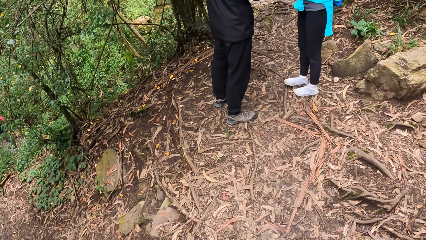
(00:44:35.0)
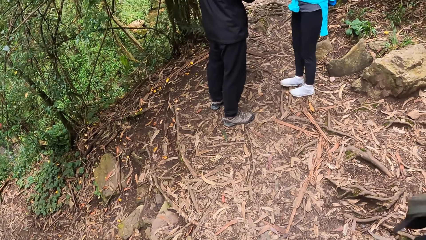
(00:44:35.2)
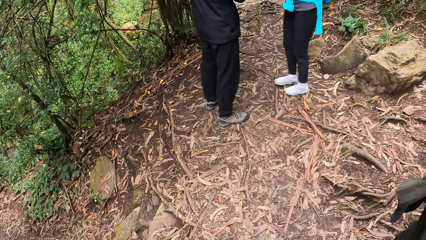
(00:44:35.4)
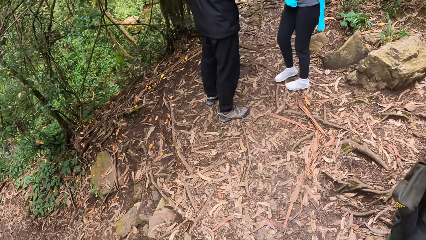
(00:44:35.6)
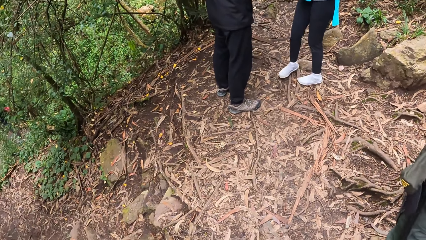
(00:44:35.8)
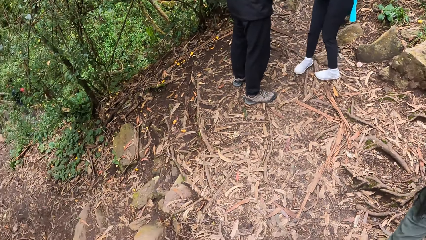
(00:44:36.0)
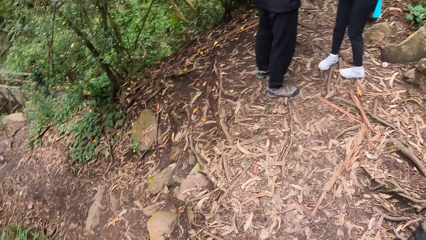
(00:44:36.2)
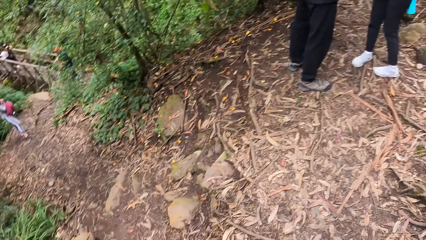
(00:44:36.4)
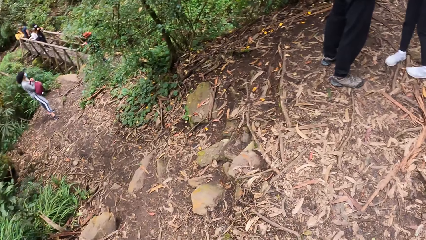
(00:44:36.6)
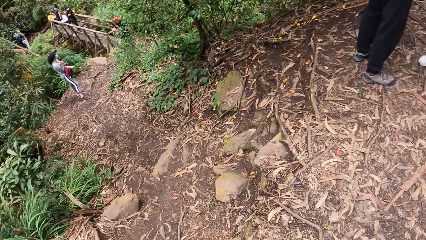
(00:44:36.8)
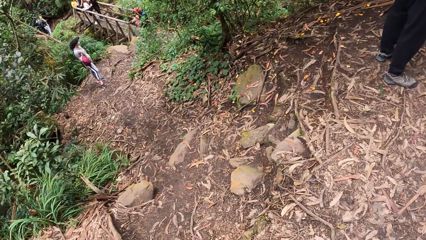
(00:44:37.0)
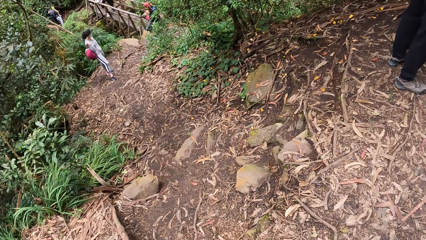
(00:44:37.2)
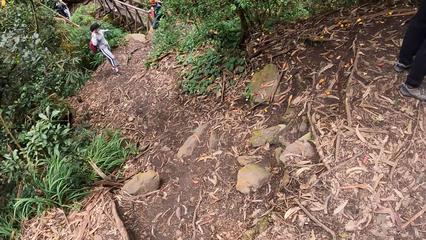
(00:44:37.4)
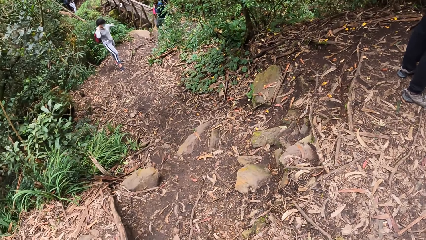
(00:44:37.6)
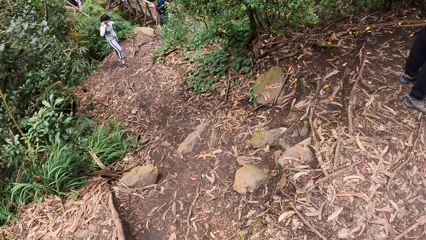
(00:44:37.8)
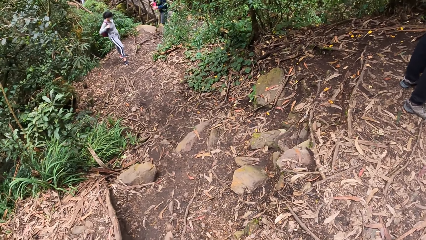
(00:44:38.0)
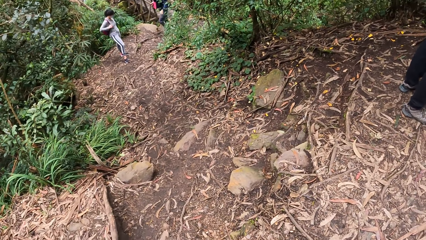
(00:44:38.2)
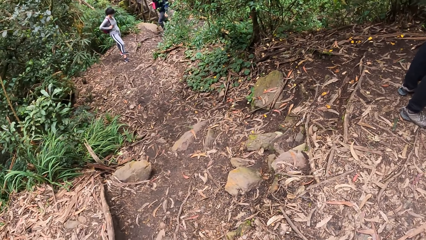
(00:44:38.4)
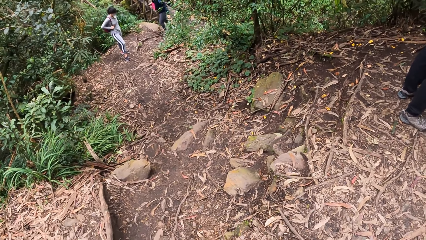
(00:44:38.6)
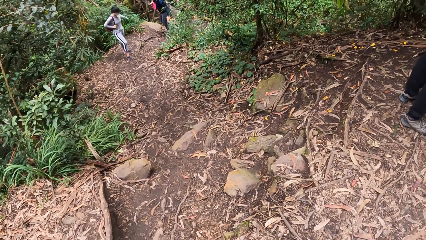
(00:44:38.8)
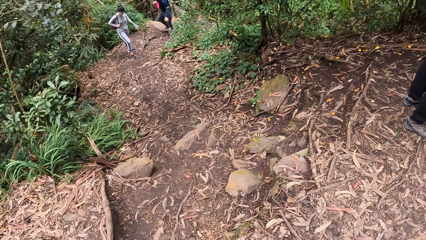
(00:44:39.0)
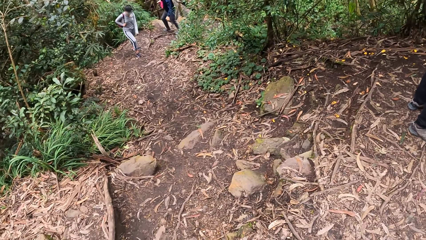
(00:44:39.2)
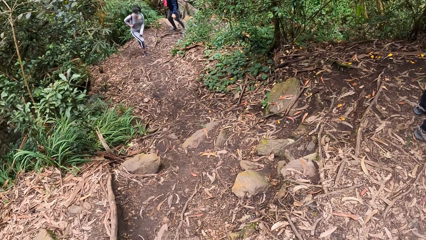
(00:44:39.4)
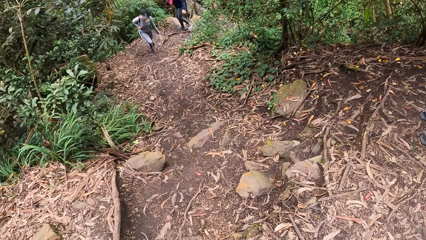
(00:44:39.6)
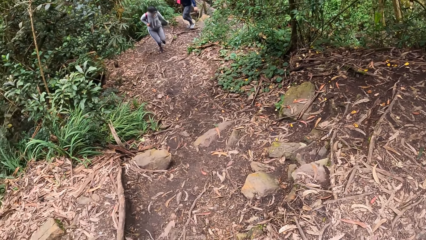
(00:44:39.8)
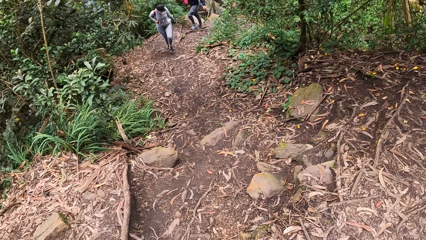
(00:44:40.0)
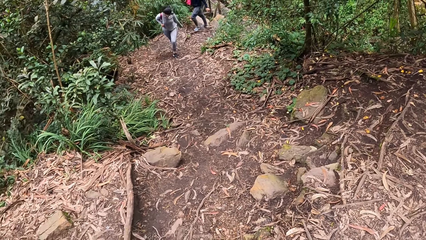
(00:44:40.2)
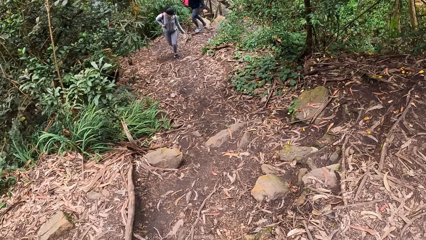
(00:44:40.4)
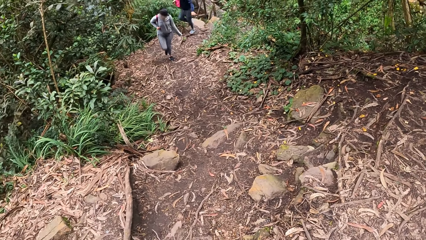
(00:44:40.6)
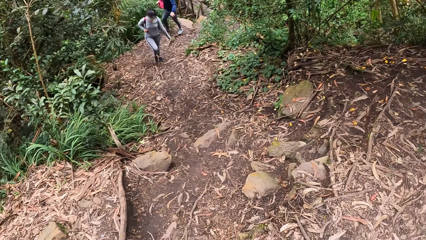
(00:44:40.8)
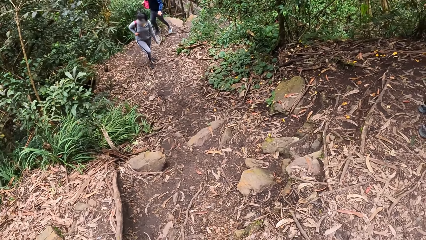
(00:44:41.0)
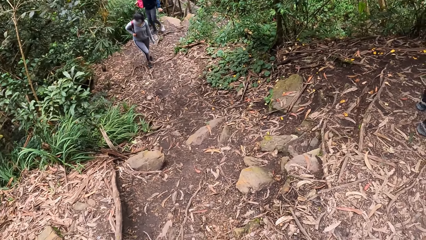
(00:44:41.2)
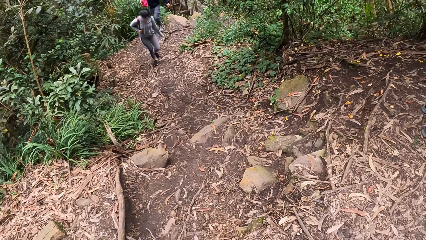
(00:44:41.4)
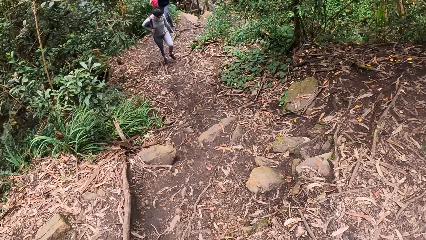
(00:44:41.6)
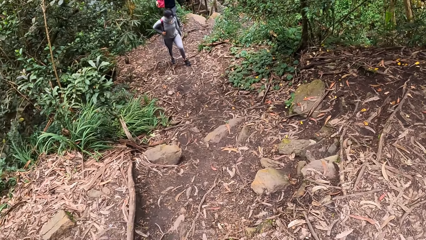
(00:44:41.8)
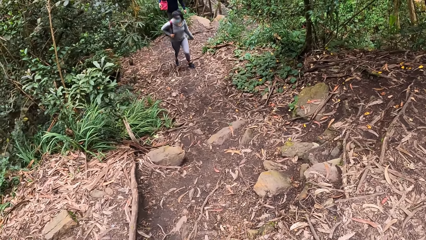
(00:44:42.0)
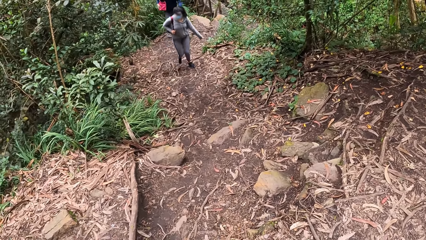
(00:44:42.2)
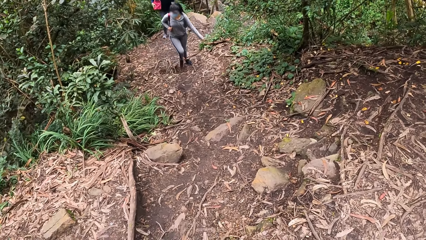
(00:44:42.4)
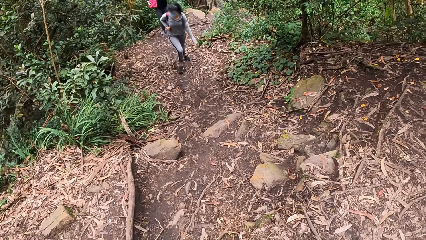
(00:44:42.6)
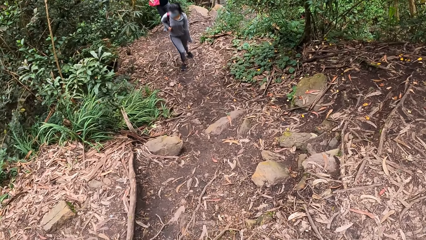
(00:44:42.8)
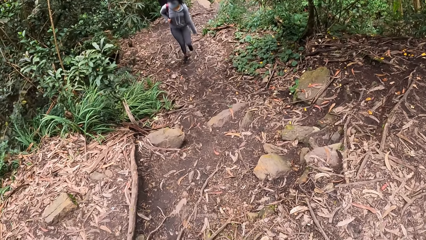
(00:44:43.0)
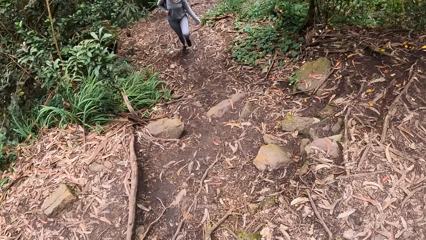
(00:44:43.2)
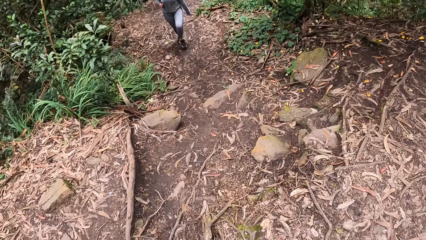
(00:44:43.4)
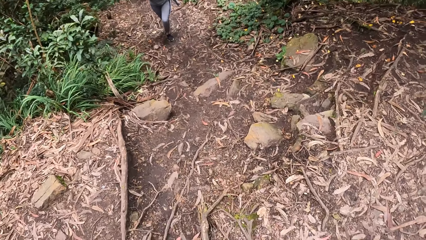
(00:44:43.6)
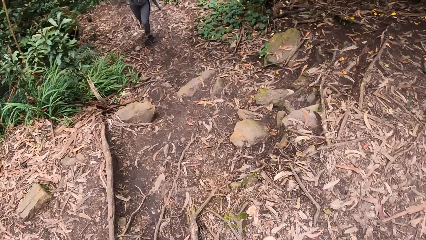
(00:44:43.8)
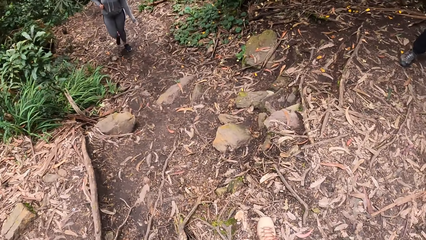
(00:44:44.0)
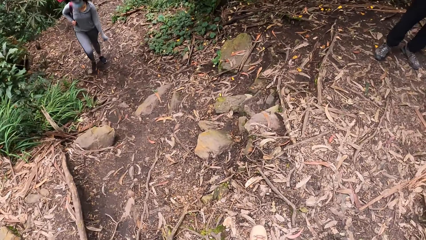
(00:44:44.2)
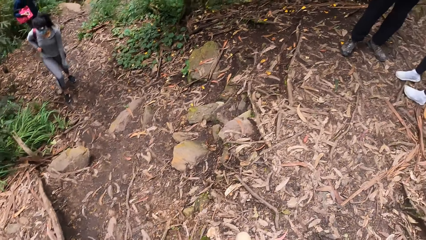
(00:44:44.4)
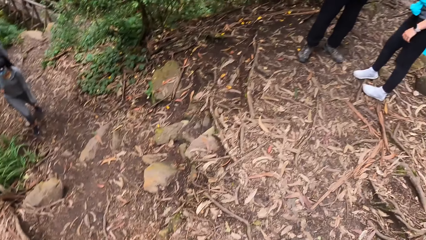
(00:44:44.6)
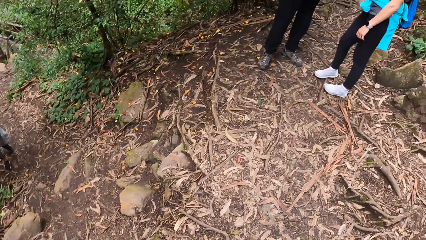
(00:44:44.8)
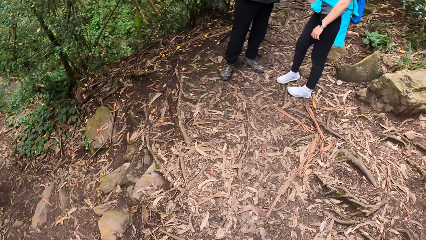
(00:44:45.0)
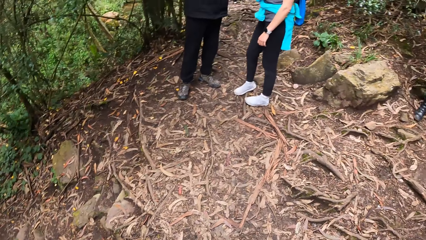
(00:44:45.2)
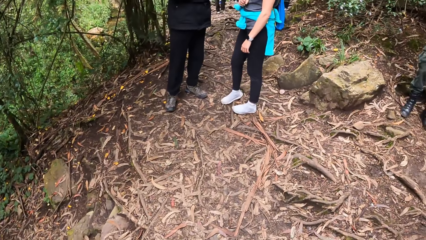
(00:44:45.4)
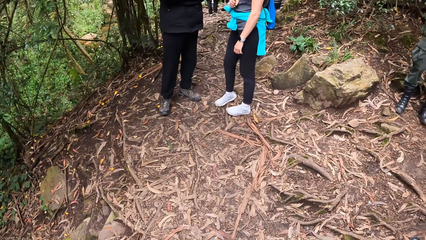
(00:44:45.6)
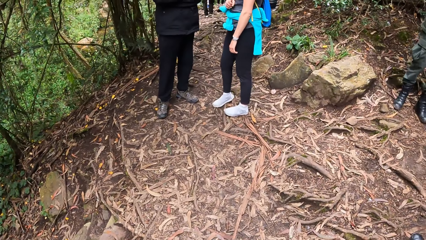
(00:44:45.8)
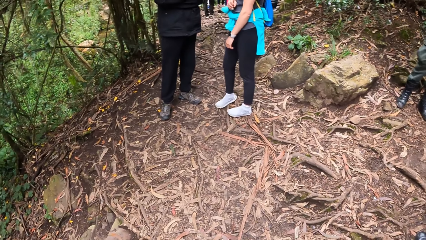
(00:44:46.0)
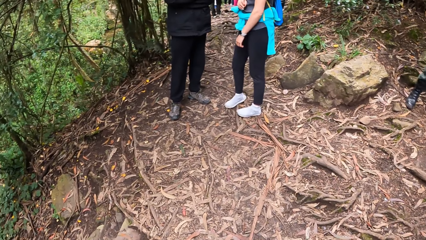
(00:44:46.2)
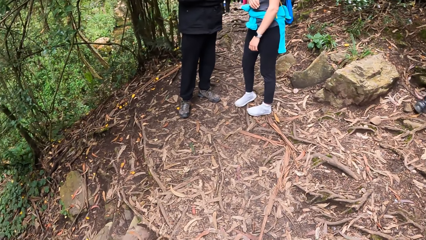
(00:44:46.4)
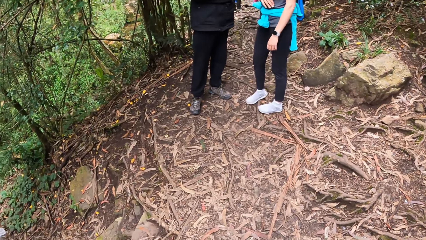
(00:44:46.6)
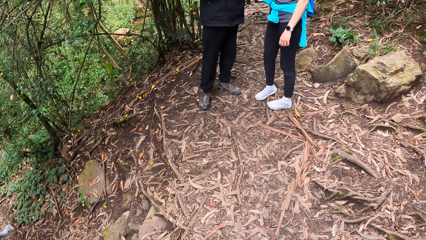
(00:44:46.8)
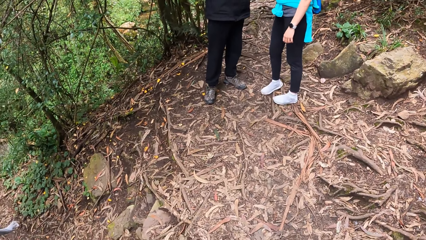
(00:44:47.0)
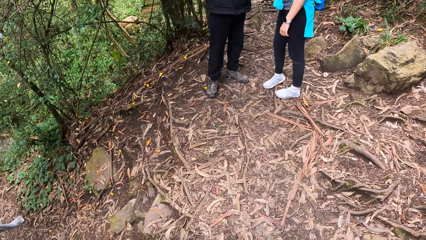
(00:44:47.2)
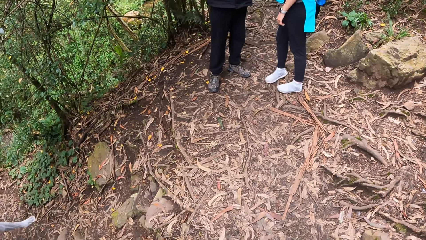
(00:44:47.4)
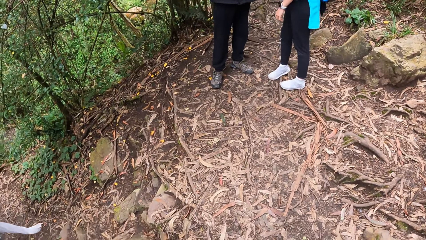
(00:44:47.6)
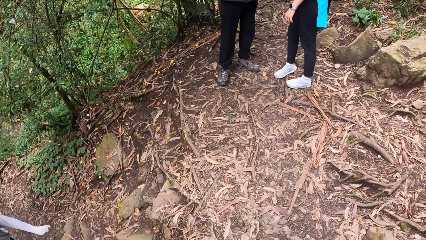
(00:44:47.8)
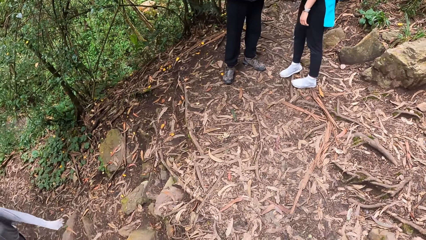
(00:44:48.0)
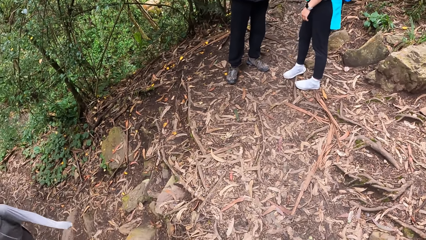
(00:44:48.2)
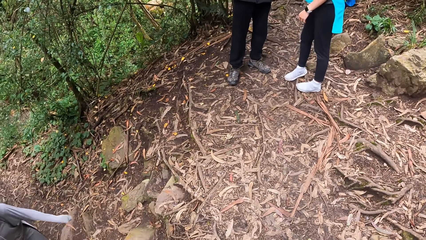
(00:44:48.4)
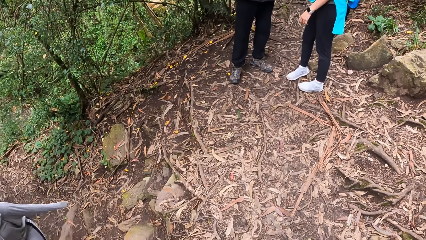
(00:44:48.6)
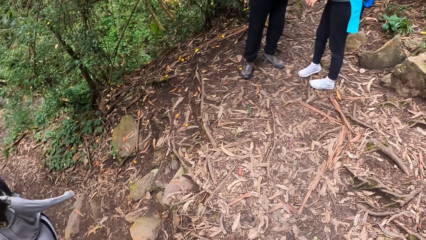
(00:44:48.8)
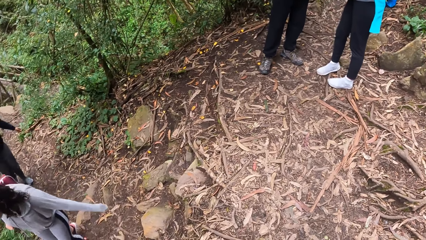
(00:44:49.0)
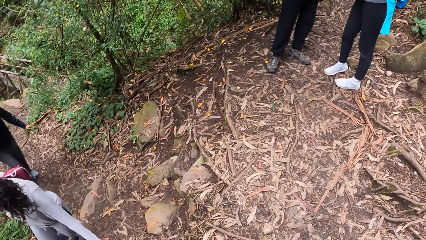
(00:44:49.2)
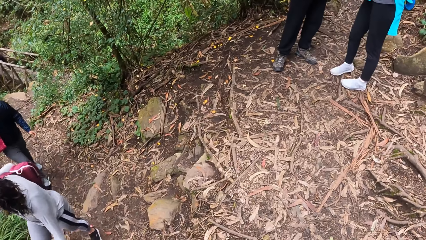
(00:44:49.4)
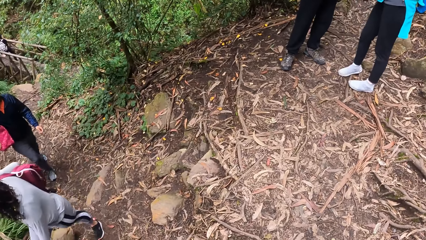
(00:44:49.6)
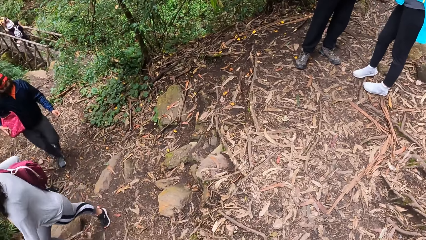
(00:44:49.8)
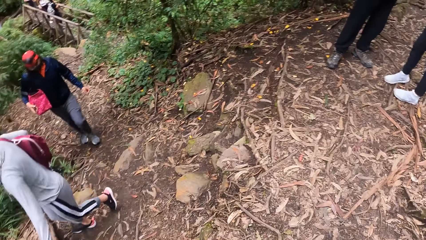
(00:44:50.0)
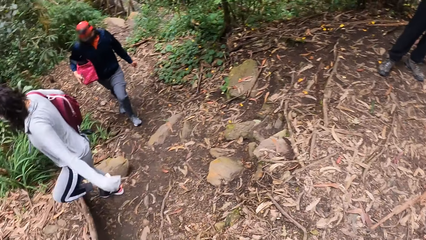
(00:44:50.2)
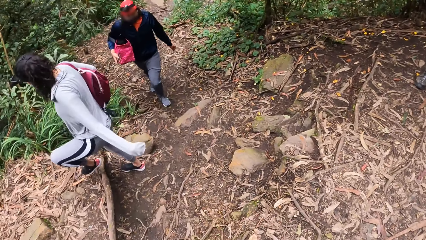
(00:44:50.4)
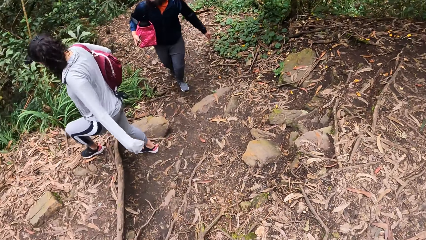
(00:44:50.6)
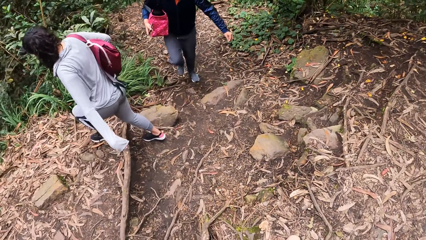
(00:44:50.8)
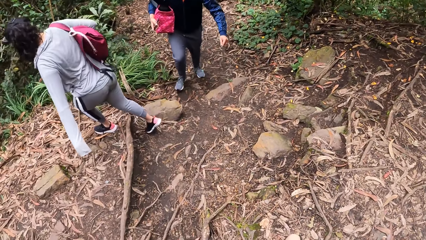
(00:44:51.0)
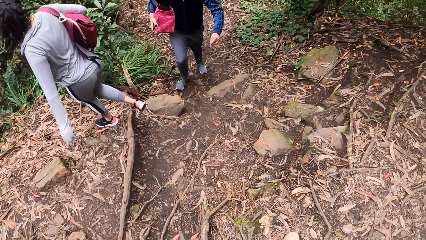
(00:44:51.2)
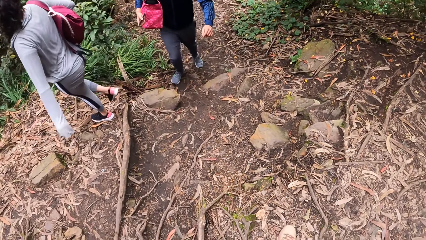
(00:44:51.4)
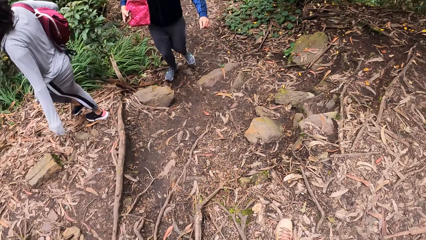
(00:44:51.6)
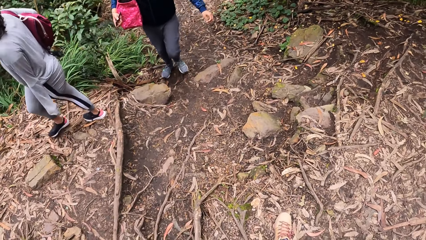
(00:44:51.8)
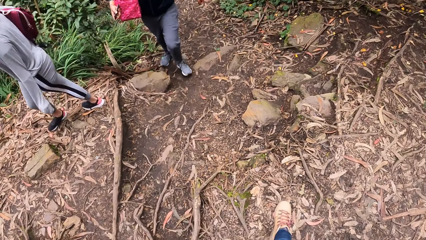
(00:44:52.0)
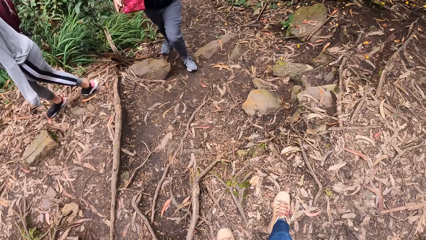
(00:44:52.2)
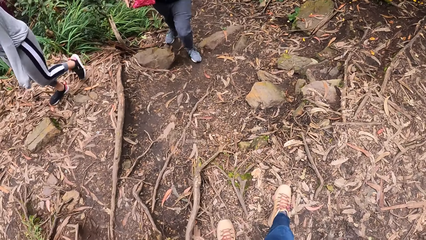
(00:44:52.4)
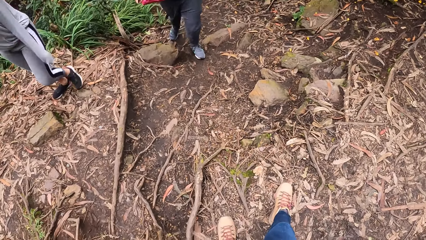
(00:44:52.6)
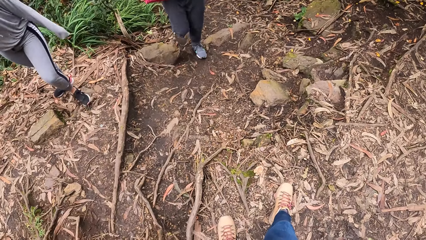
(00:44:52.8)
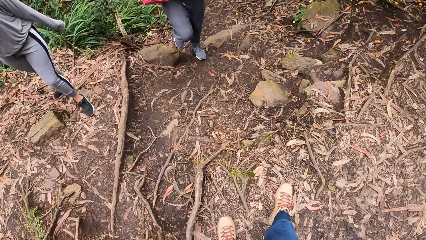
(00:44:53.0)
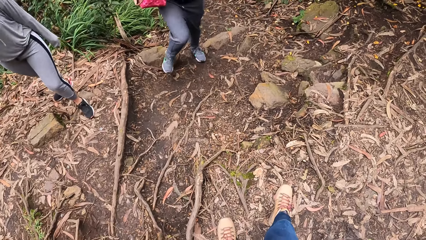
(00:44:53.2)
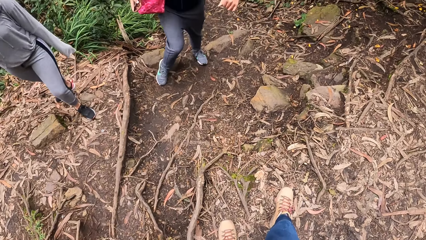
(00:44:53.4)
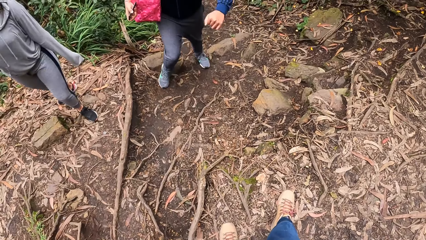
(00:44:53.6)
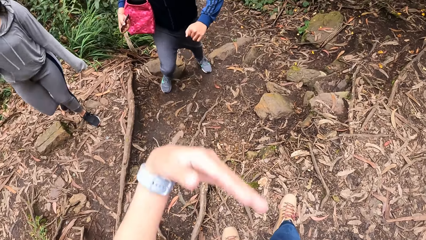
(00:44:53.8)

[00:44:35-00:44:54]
The camera wearer looks round. A person walks around. The camera wearer turns around. Another person moves the left hand. The first person walks around. Another person walks around. The camera wearer turns round.
